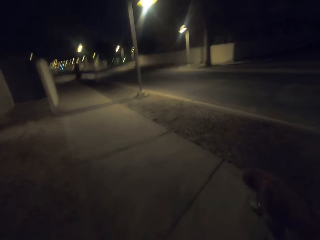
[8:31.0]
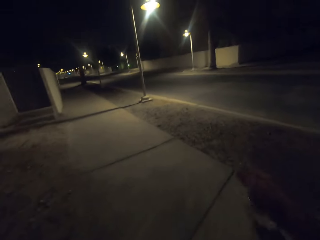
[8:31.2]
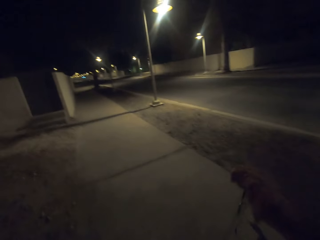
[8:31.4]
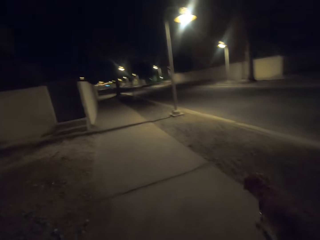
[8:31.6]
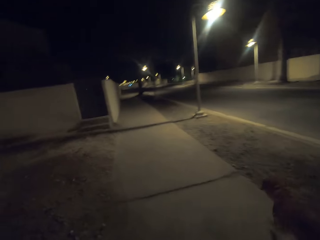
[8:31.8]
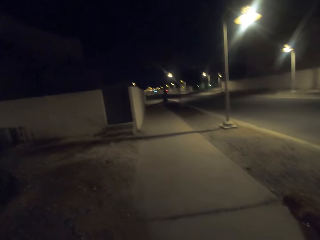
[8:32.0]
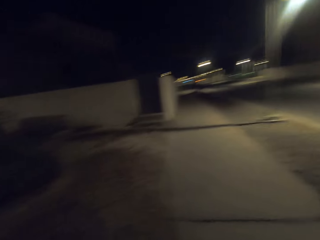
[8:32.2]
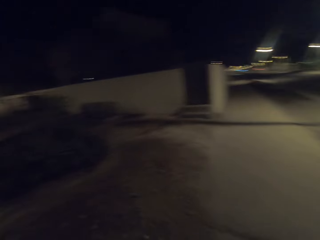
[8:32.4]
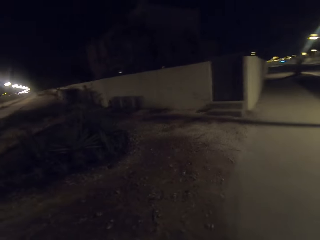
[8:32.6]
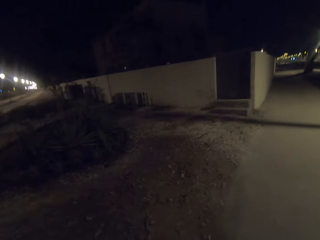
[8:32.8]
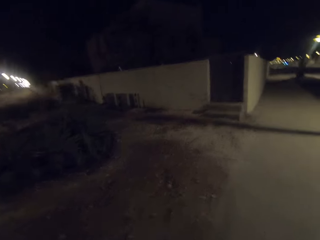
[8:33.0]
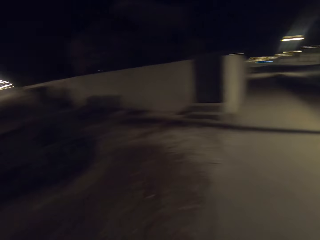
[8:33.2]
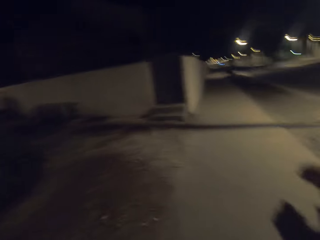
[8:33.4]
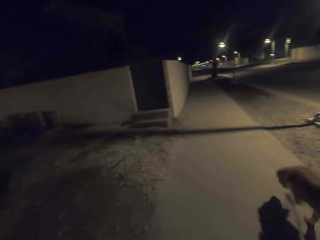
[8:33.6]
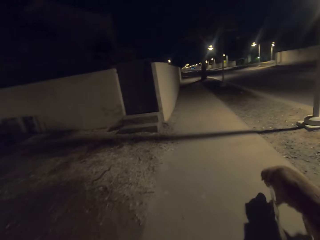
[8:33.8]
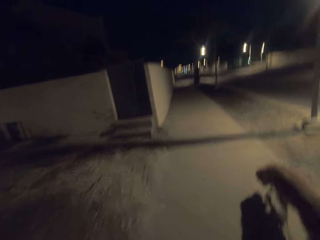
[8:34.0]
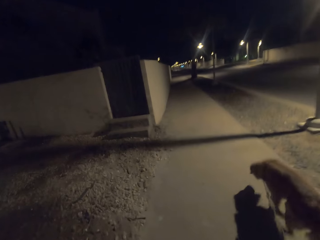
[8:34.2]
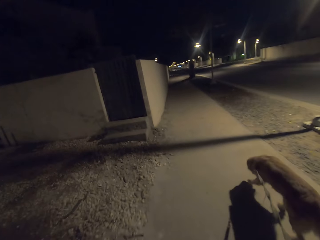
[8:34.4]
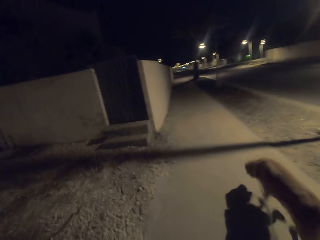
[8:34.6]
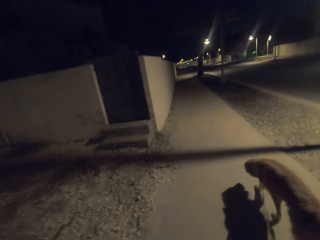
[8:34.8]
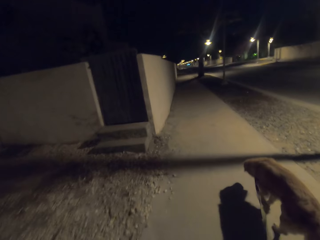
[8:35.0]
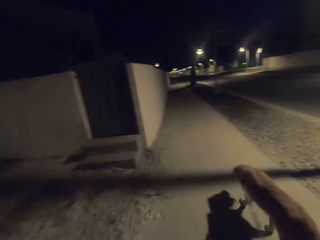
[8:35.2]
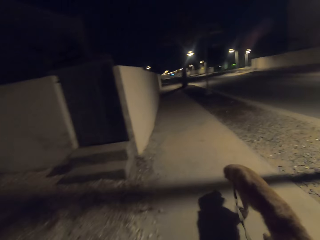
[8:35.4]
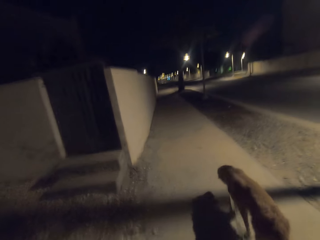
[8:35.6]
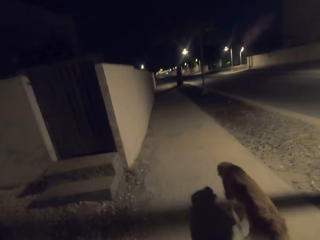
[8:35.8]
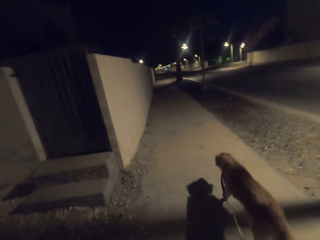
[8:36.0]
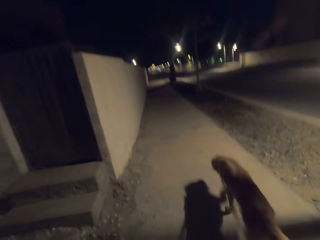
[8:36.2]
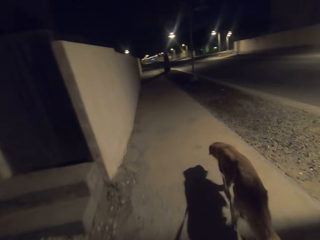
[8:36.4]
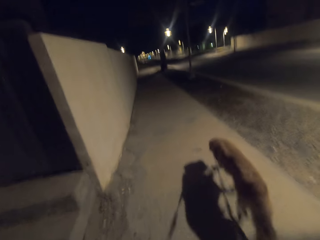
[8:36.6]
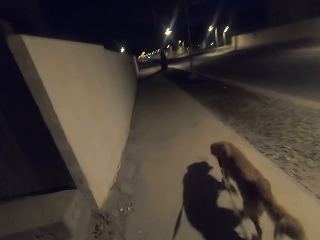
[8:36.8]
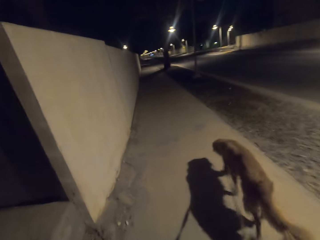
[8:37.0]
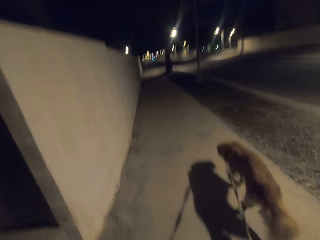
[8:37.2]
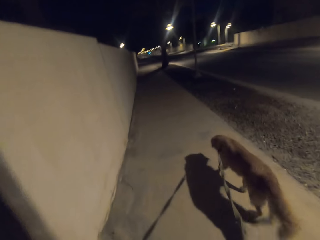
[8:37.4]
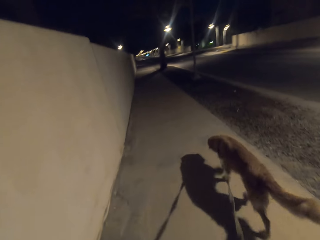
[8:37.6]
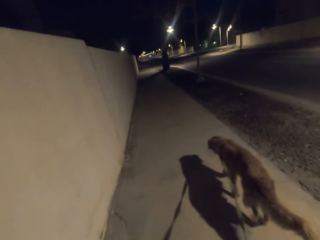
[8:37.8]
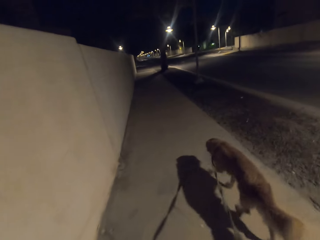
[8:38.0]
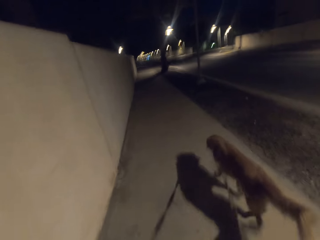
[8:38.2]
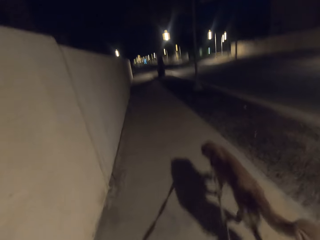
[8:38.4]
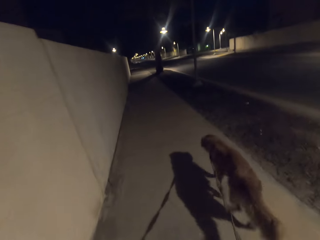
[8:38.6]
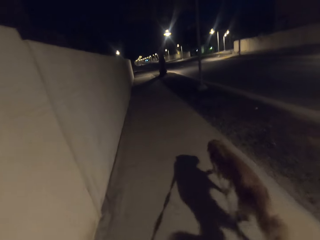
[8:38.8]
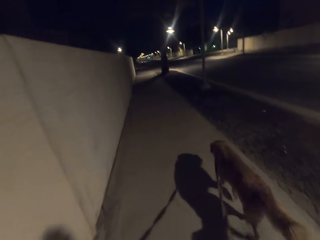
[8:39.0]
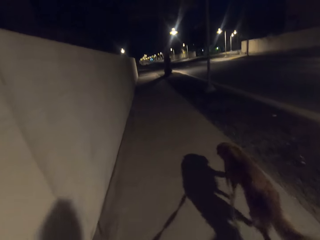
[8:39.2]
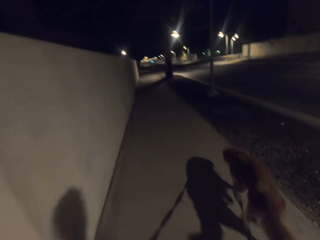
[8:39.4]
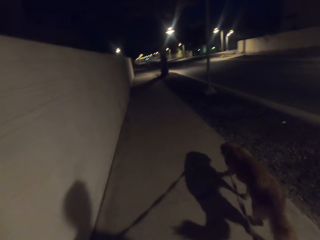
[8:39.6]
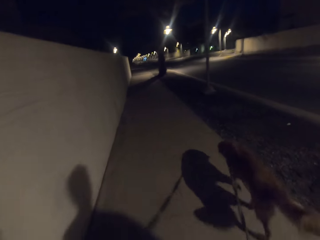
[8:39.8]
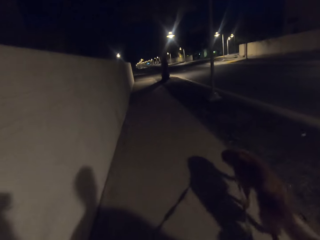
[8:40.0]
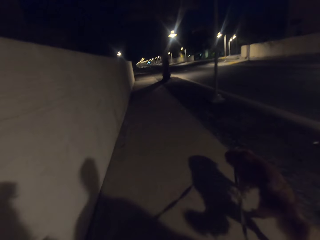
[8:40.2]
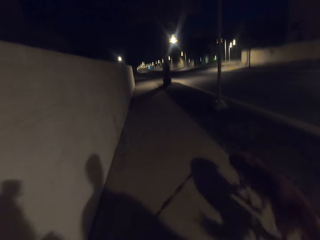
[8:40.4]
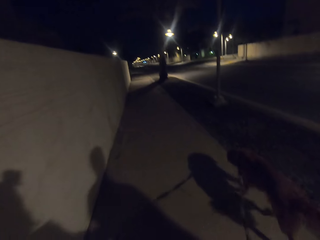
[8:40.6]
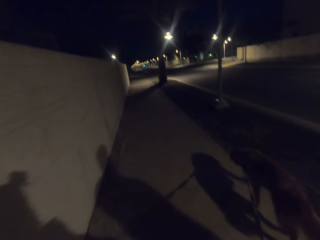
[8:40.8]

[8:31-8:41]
The camera wearer walks the dog on the sidewalk.

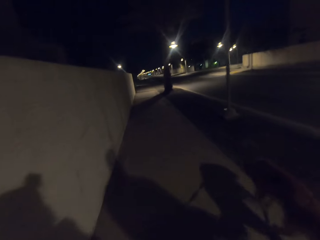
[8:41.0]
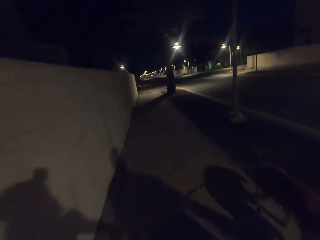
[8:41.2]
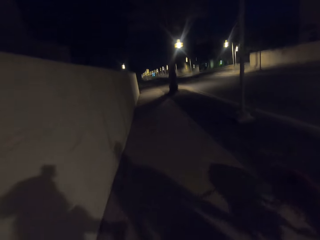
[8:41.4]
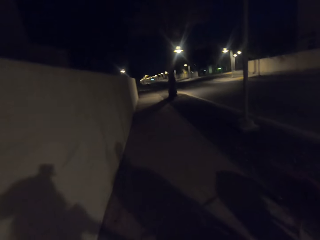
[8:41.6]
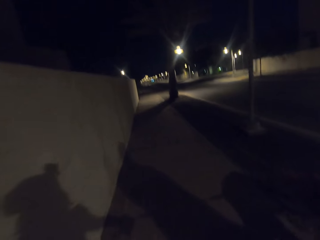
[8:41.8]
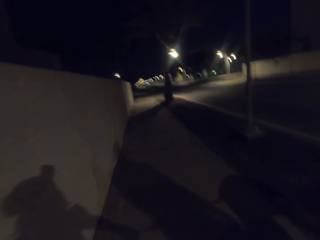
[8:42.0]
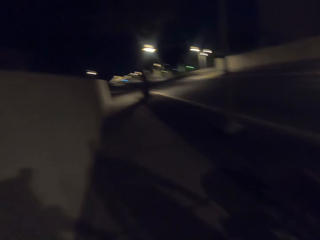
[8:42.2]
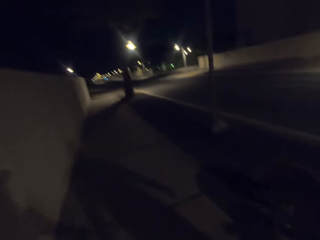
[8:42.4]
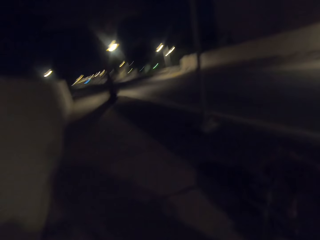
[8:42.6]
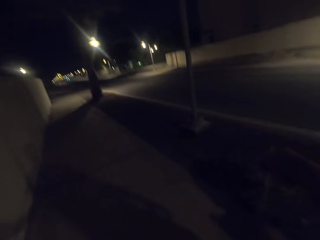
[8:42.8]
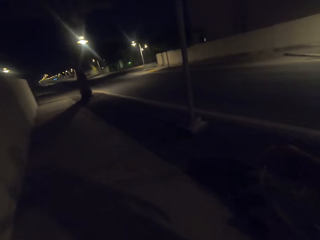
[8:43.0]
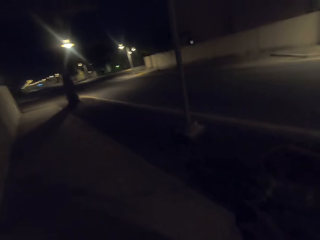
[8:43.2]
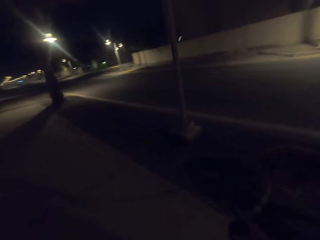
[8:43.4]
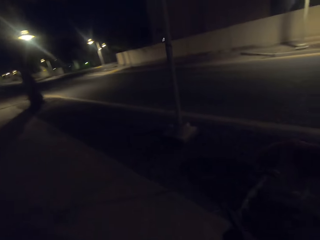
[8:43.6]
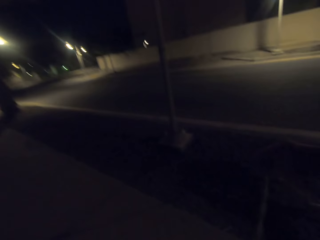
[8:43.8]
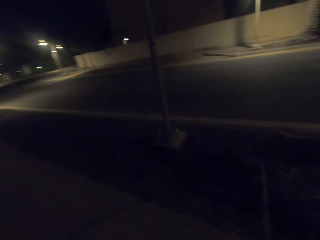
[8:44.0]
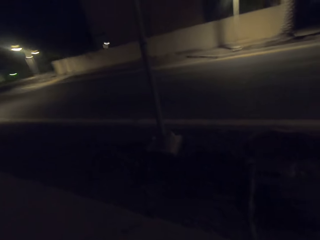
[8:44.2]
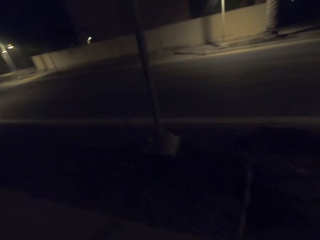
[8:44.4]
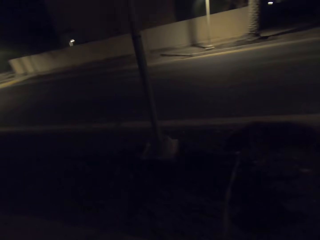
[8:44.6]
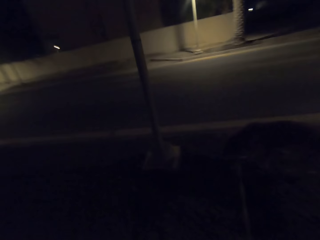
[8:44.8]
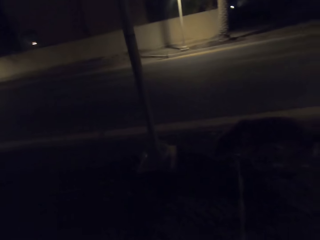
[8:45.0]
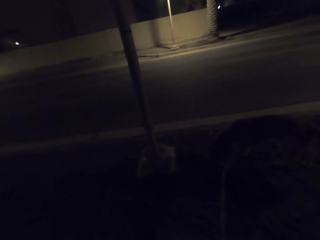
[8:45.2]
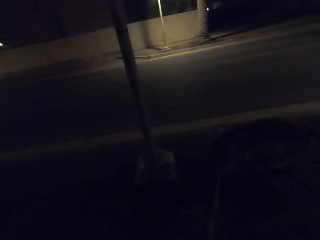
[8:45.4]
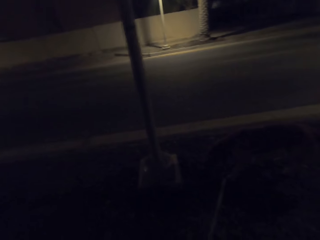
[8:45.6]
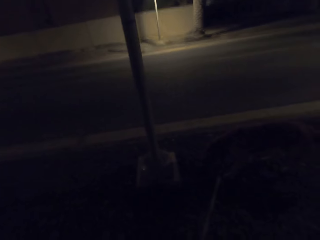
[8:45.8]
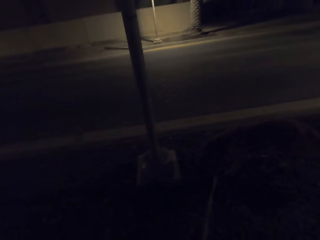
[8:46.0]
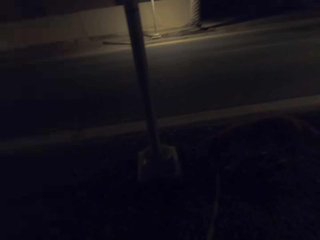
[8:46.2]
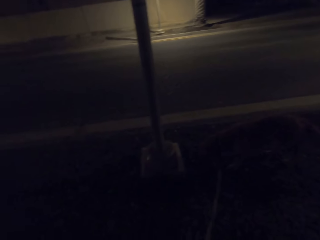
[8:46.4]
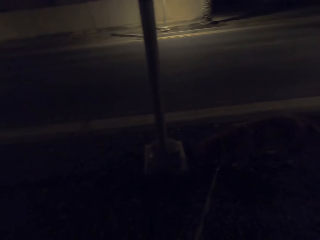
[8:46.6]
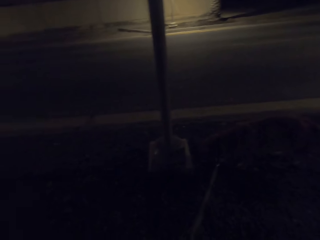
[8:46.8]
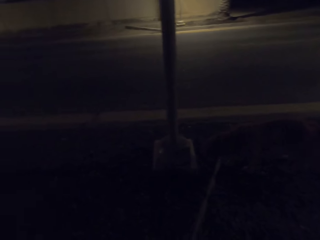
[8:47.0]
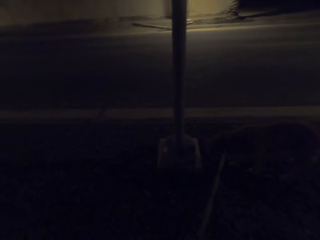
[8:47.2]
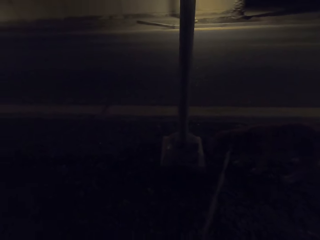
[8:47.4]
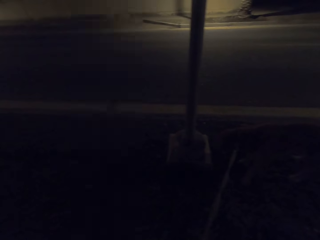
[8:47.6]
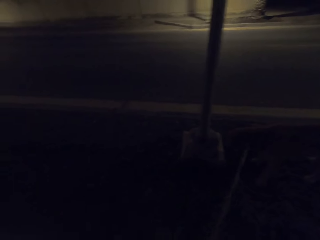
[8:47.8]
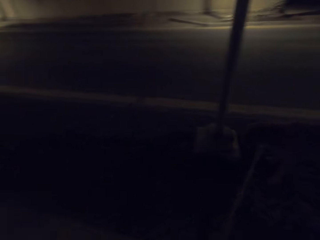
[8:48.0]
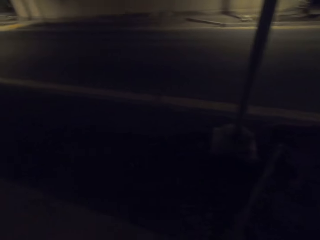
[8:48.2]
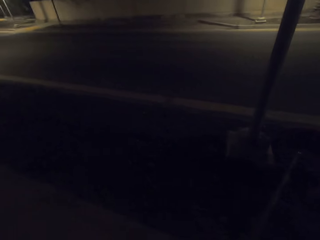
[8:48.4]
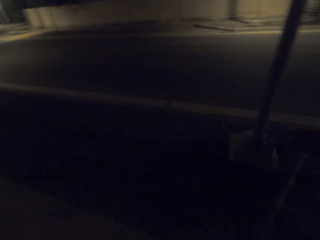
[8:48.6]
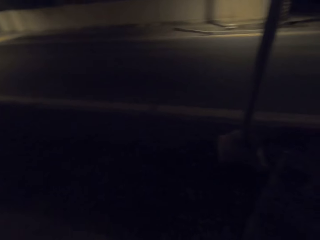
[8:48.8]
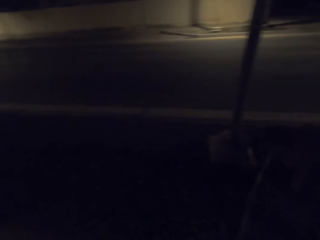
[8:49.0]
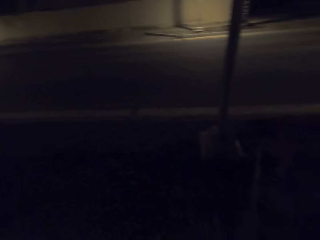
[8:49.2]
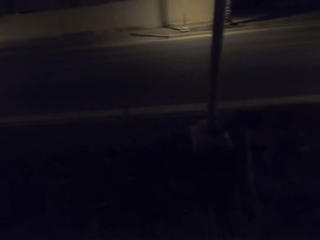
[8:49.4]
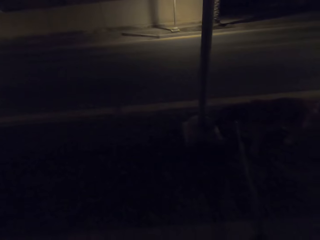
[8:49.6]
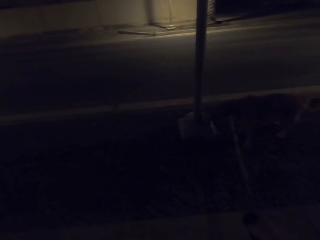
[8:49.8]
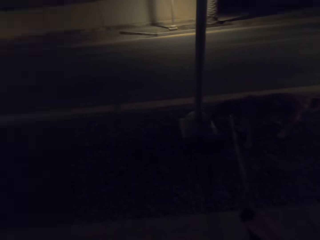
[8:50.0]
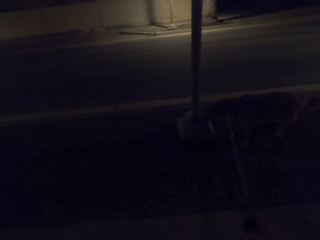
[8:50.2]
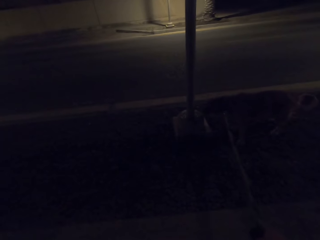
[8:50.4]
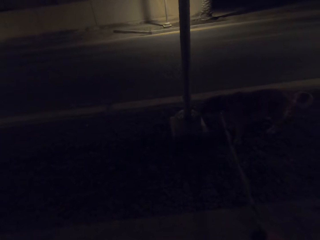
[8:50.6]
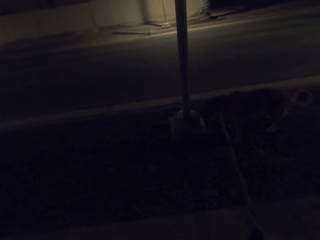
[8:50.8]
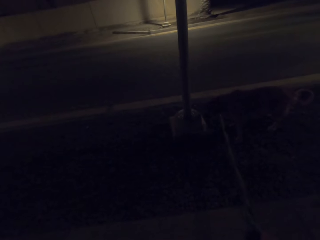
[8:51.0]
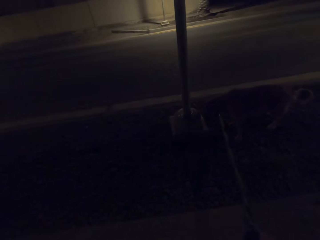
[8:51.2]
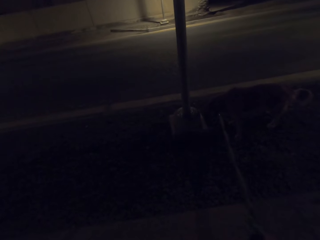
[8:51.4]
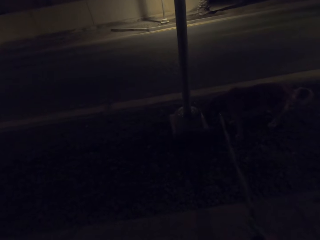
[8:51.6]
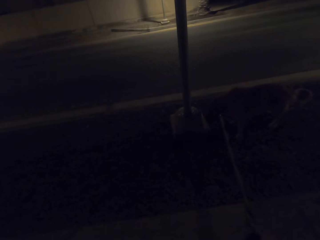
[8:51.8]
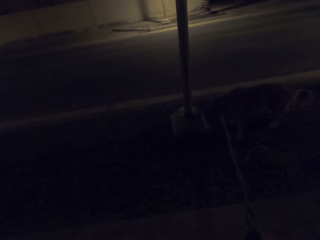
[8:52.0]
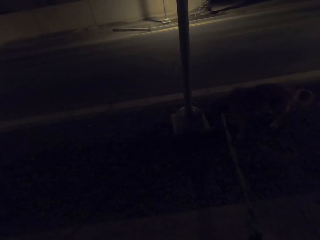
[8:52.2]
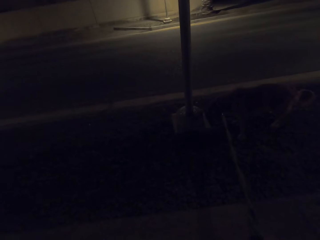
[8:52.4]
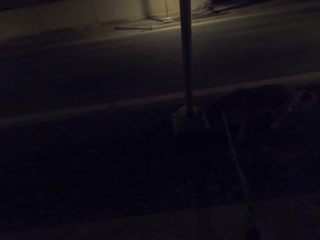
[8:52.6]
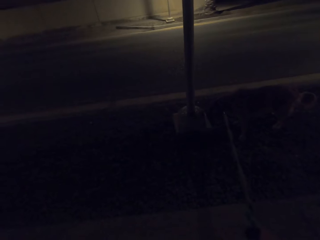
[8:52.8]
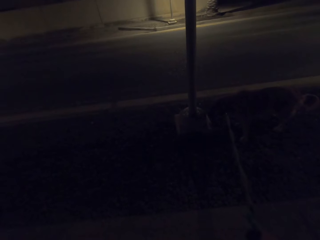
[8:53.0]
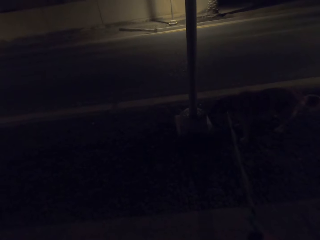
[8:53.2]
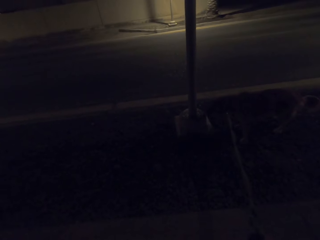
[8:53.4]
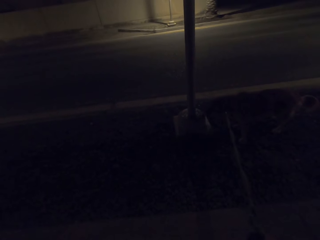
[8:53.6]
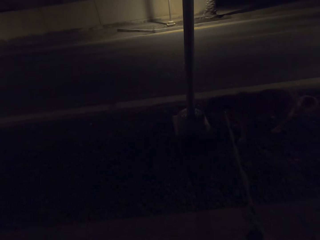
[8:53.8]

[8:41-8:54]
The camera wearer walks on the walkway. They stare at the dog. They talk to a man.
